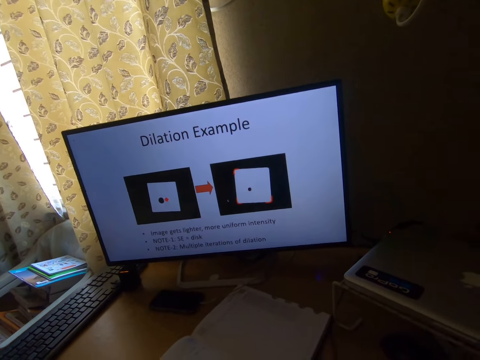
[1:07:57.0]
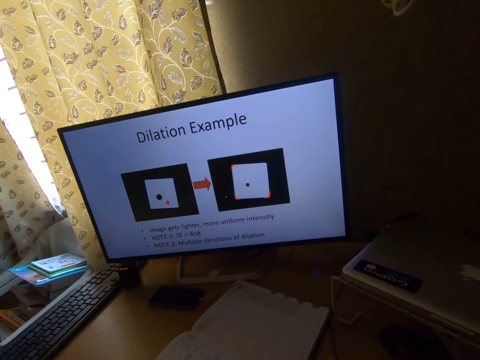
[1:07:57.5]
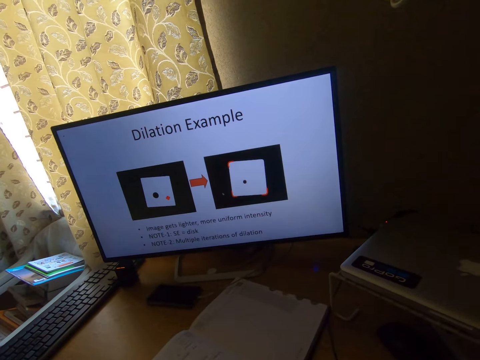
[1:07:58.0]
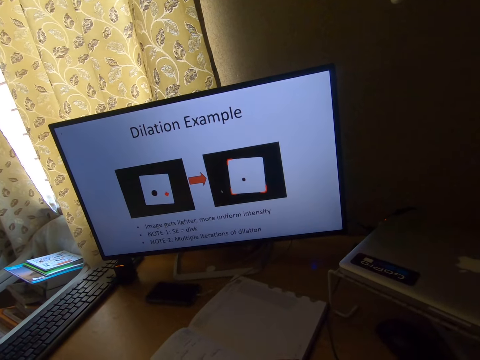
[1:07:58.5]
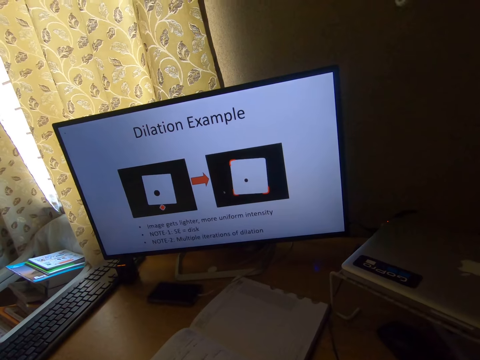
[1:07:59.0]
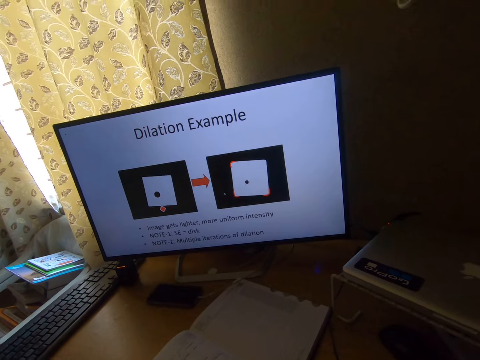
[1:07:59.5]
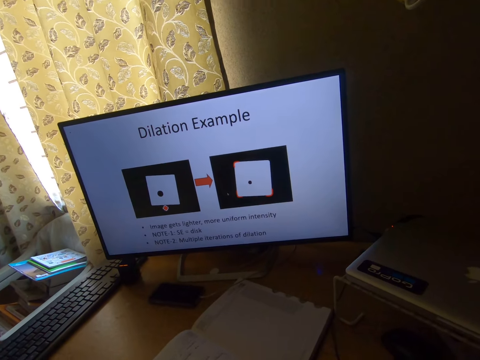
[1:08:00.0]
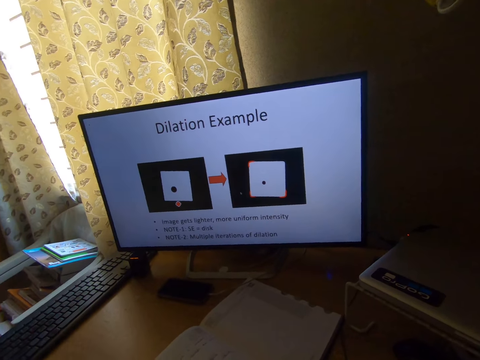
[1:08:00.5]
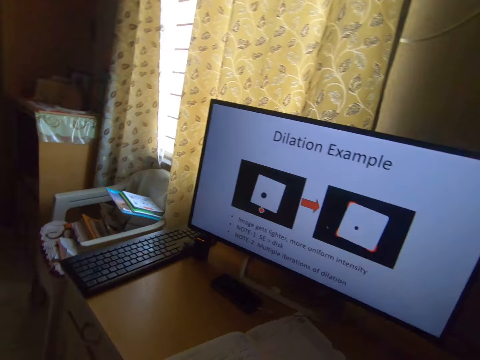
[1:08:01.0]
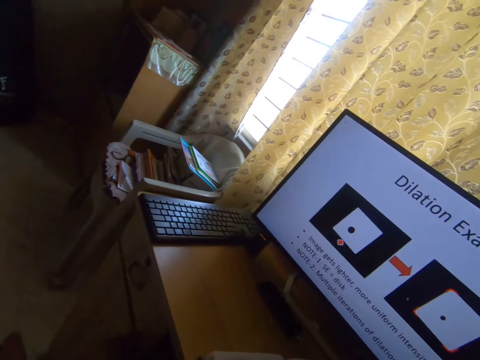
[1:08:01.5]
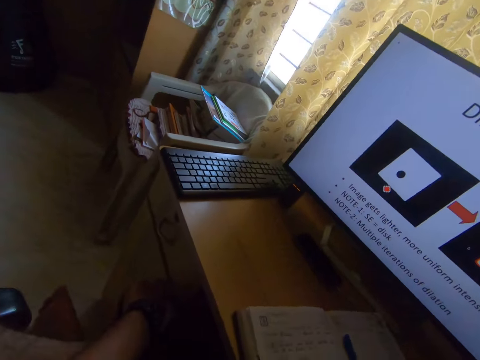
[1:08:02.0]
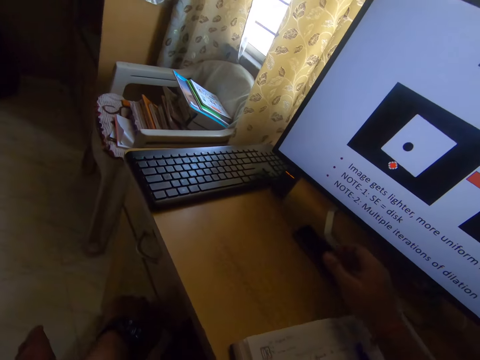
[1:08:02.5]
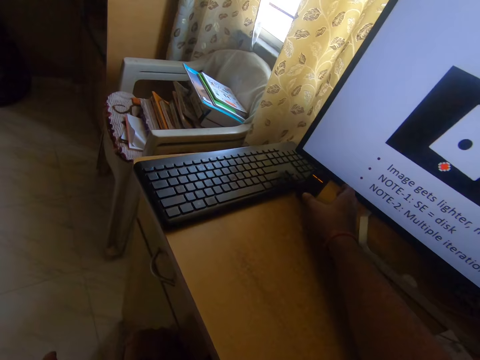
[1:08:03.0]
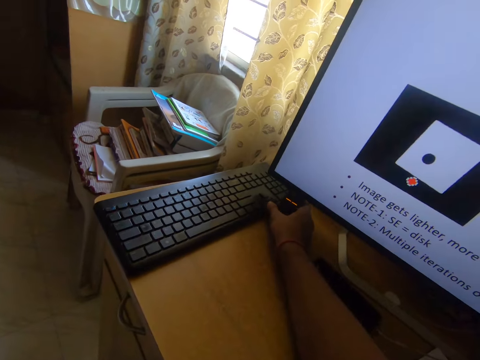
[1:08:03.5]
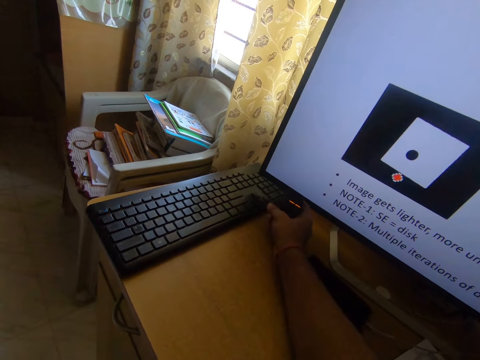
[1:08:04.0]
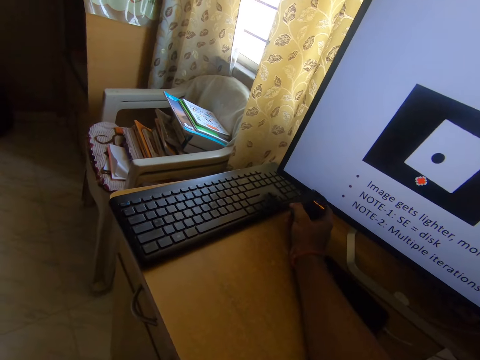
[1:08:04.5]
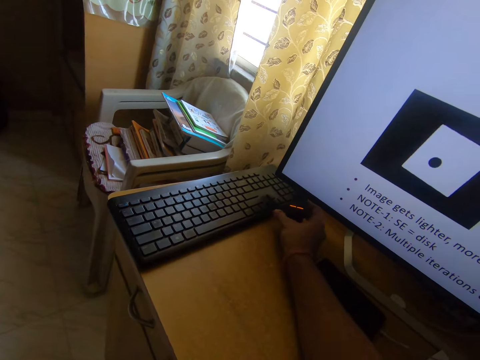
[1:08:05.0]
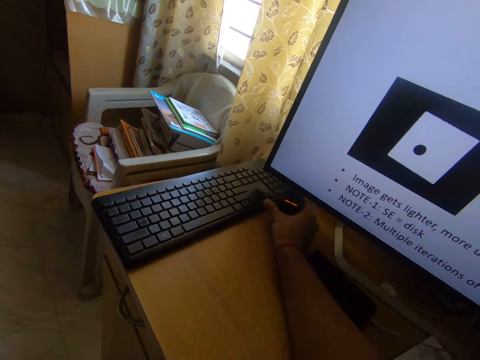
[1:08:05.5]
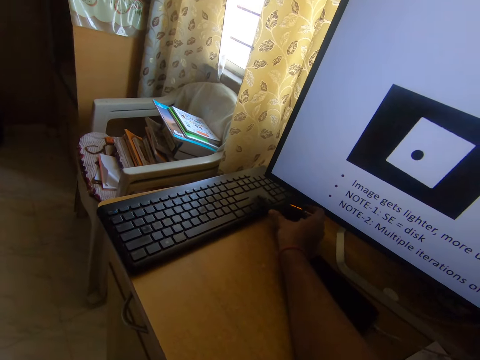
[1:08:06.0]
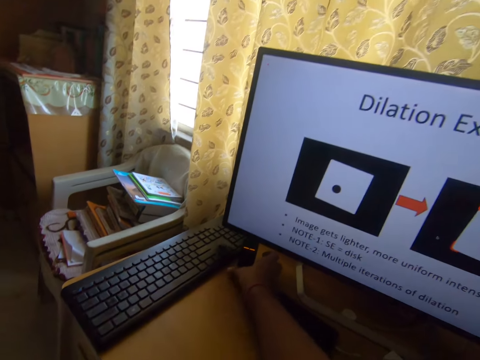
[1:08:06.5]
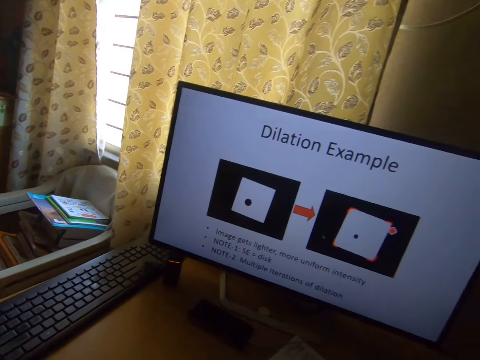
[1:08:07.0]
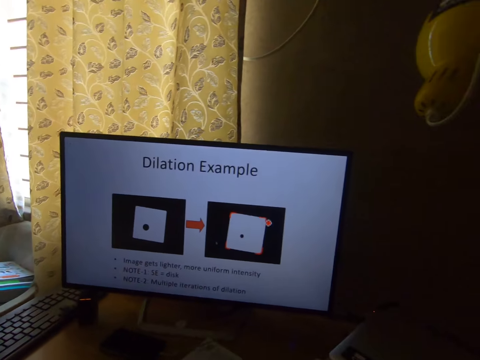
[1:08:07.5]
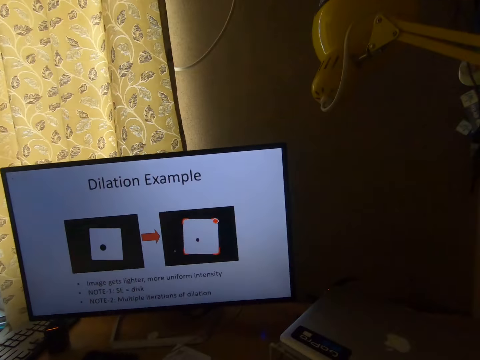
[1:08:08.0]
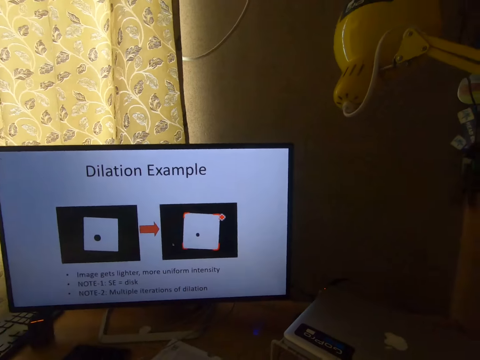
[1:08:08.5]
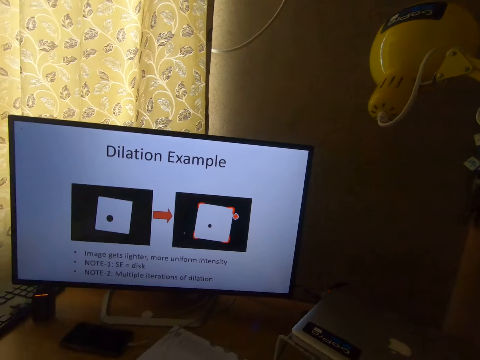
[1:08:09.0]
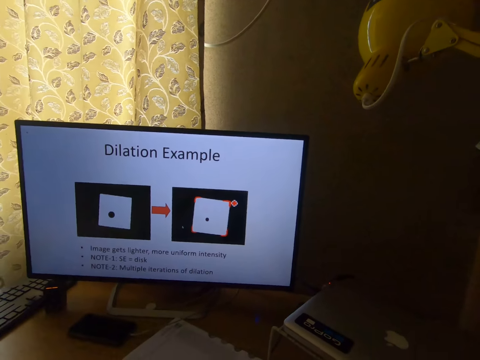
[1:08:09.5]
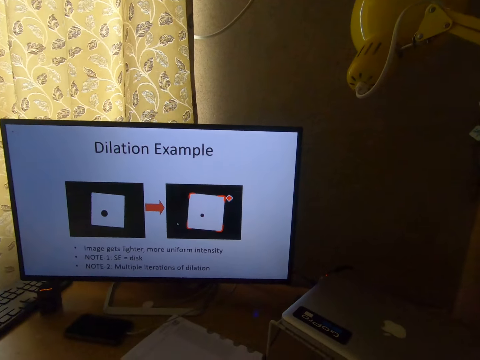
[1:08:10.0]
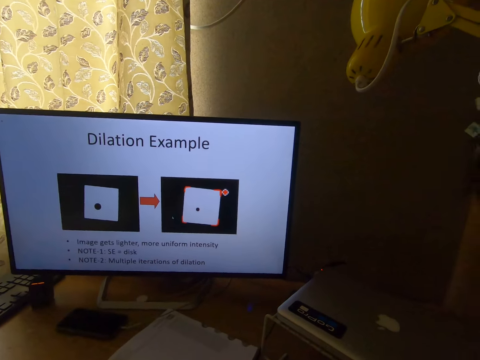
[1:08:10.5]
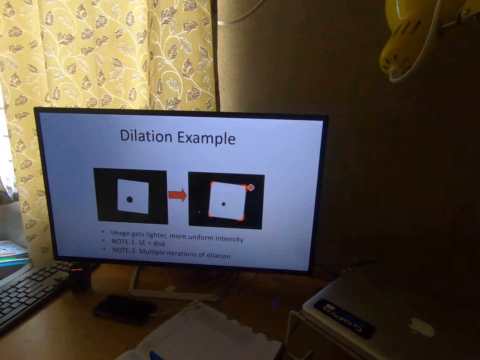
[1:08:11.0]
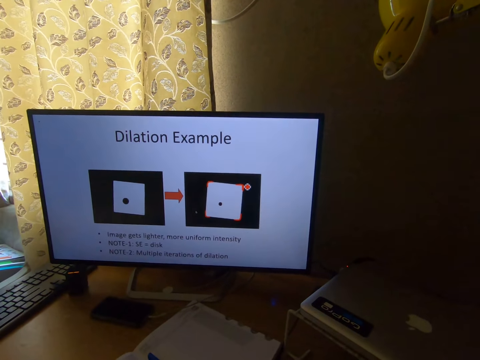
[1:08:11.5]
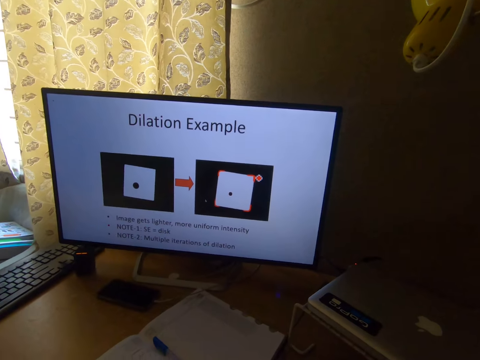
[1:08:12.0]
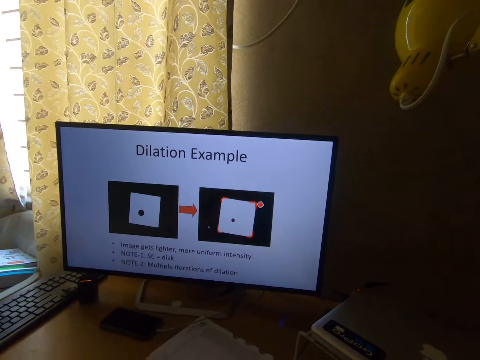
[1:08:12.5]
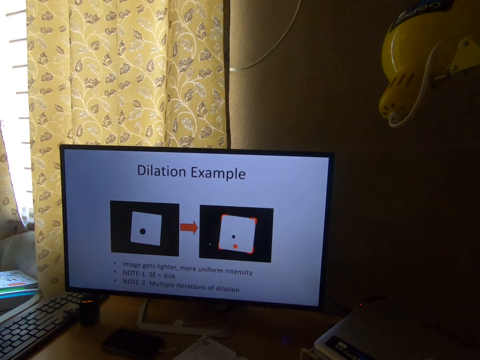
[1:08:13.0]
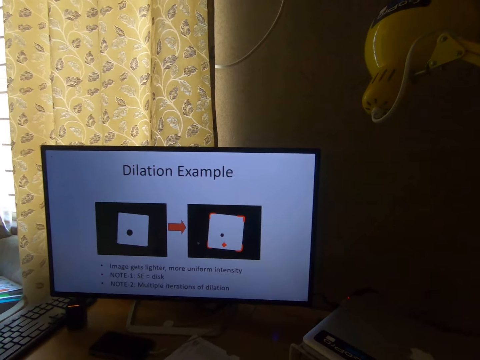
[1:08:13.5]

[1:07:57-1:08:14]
The camera wearer picks up a device on the table with his right hand. He touches the computer speaker. He drops the device on the table. He draws on the computer with a mouse.

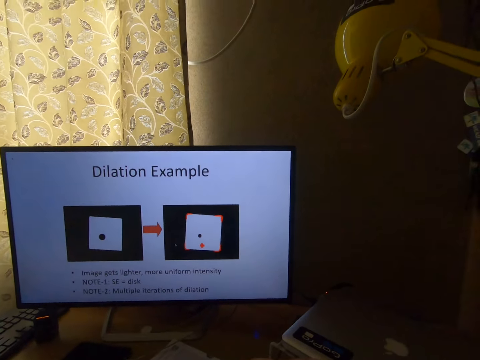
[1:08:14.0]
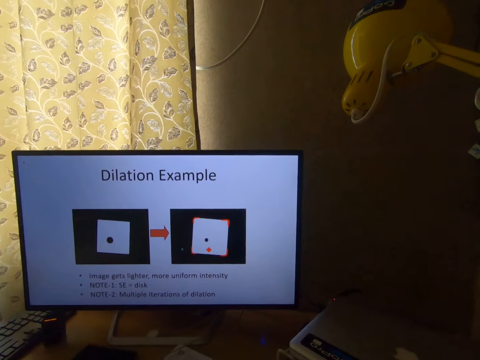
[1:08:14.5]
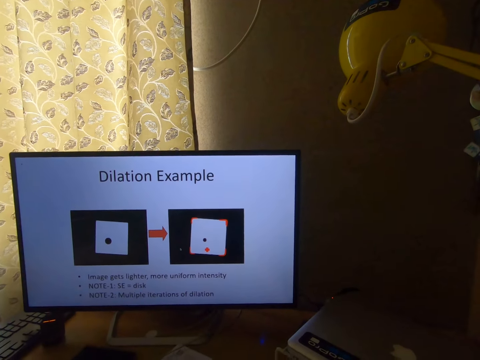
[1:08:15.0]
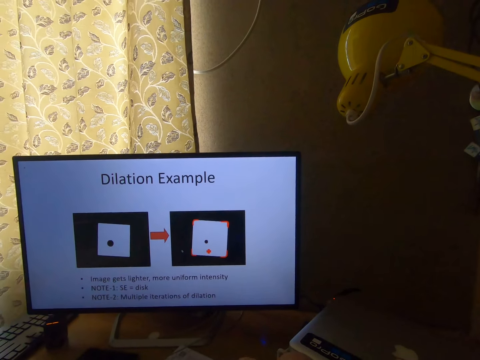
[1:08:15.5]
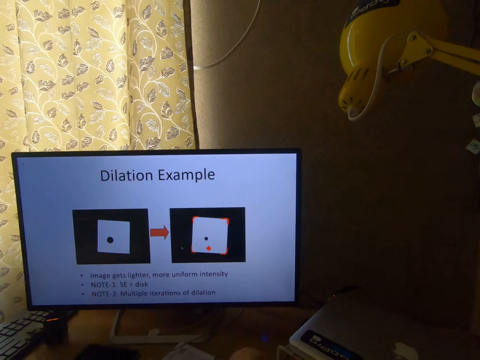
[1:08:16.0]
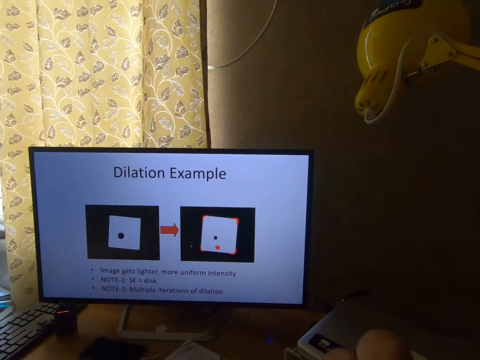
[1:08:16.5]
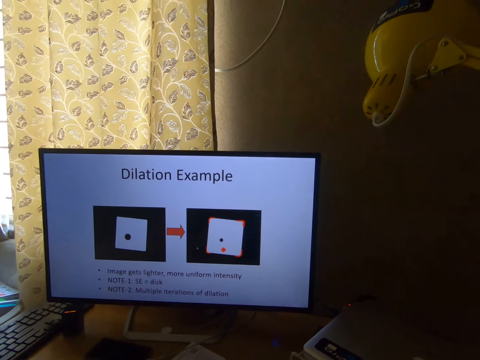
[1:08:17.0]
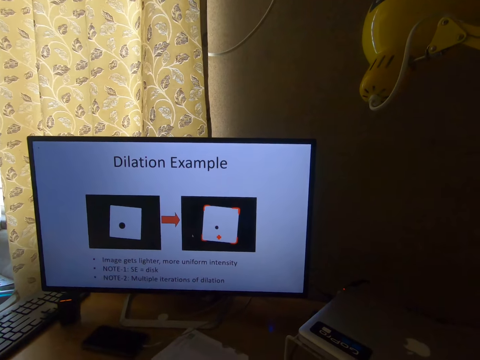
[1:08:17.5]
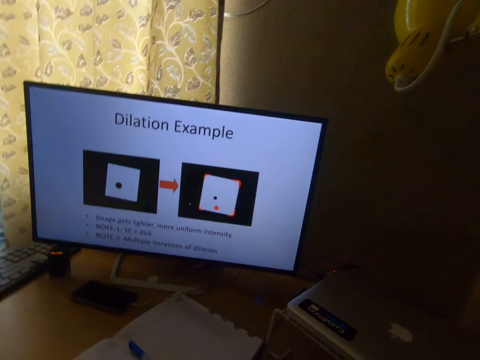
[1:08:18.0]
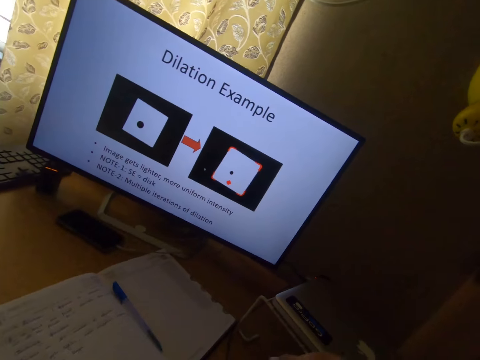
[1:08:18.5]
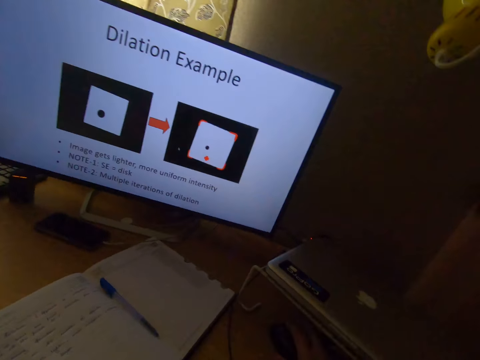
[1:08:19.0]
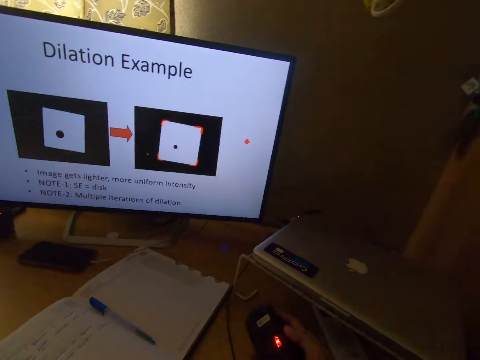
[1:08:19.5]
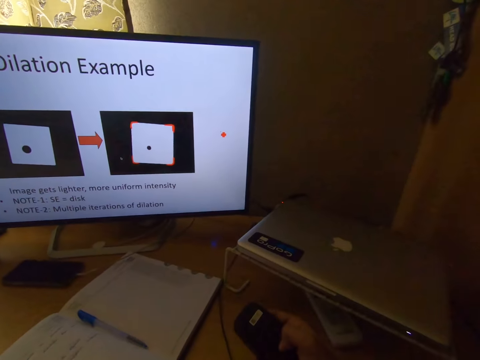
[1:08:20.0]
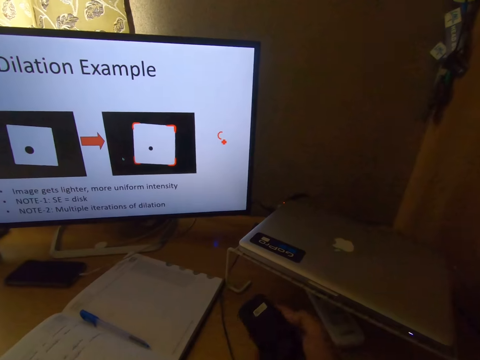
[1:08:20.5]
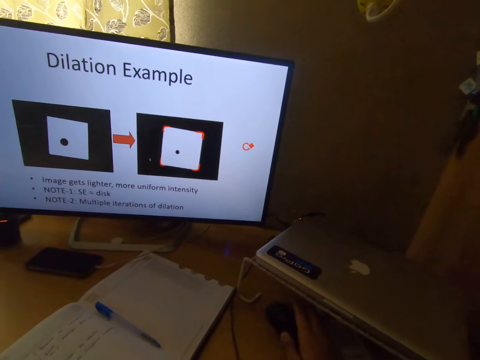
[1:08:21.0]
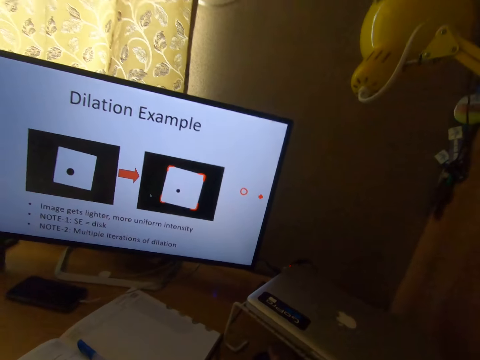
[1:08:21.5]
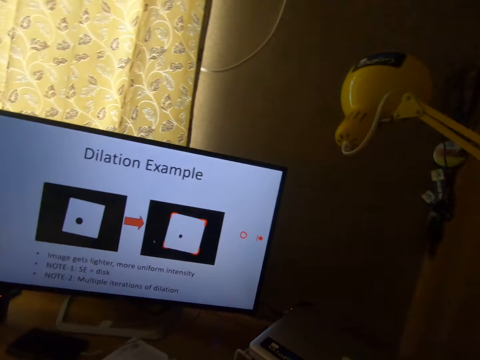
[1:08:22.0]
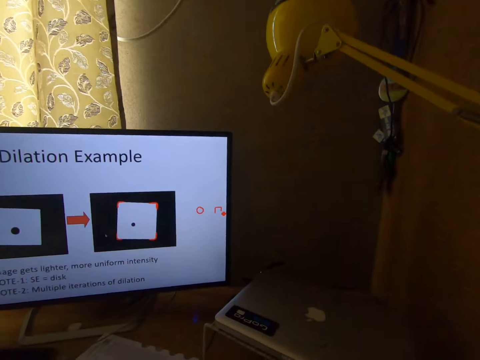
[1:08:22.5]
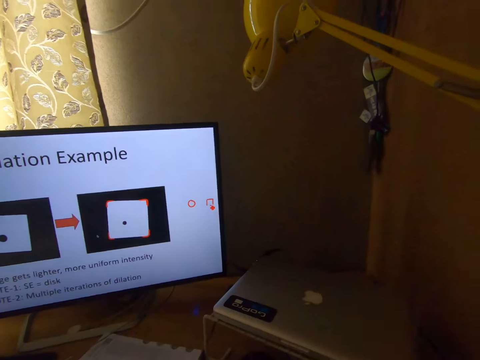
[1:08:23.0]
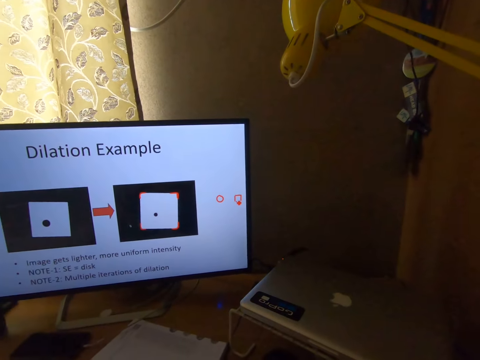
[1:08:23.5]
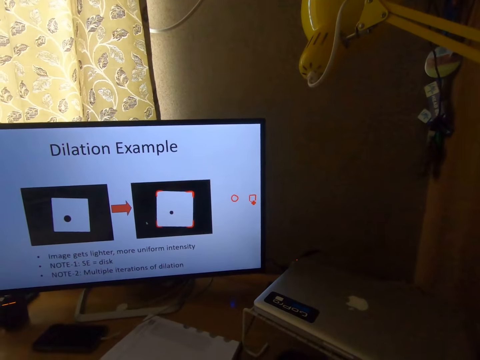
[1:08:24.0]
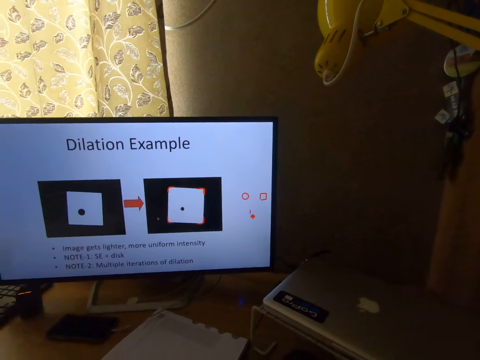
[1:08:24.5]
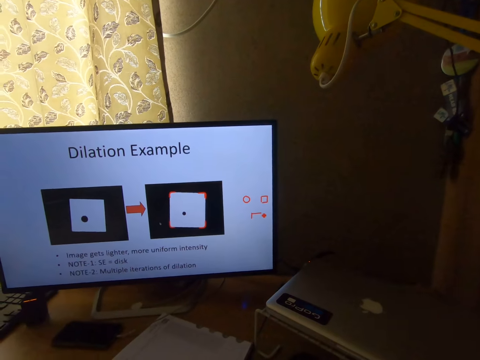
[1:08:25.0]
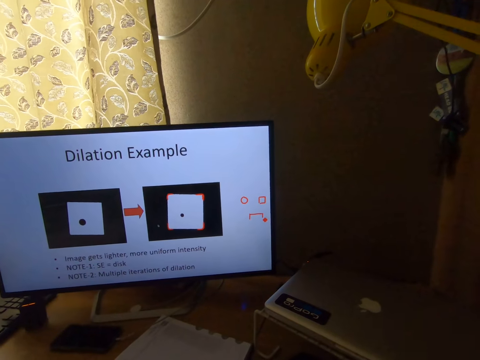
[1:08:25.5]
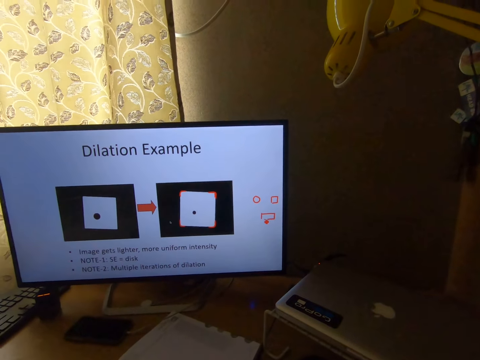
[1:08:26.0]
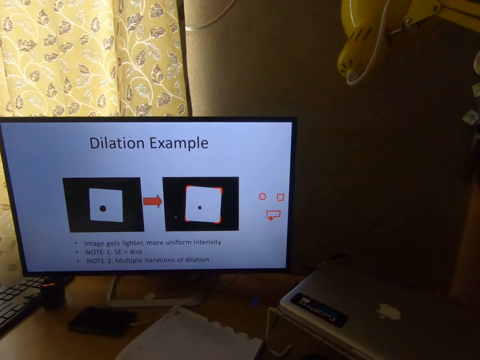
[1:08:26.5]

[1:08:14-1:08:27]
The camera wearer picks up a mouse on the table with his right hand. He drops the mouse on the table.
